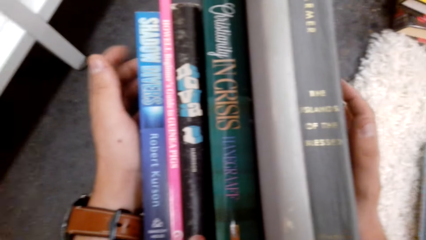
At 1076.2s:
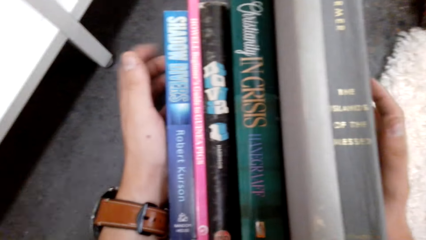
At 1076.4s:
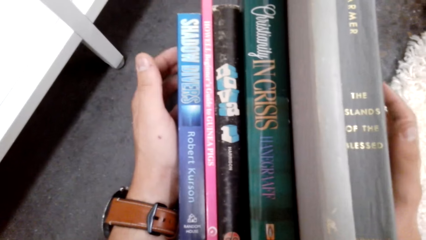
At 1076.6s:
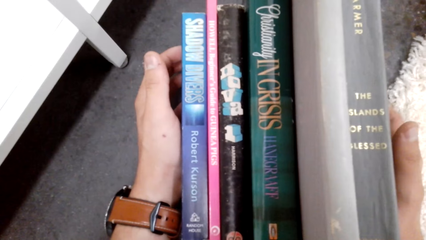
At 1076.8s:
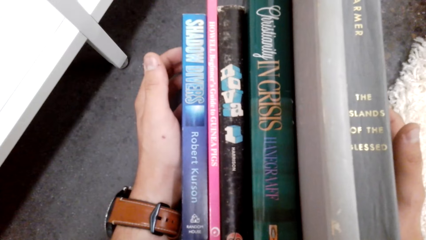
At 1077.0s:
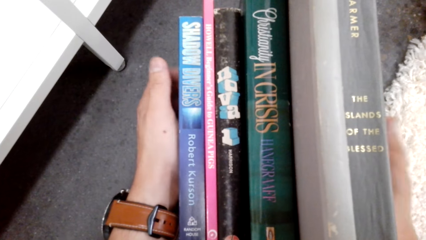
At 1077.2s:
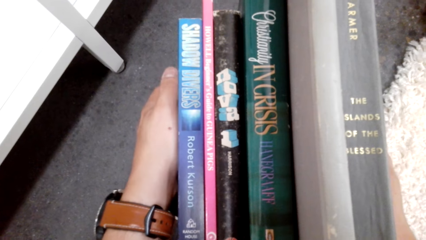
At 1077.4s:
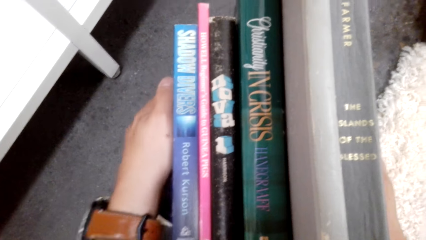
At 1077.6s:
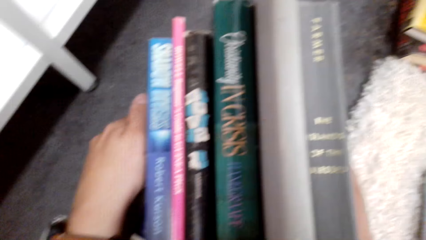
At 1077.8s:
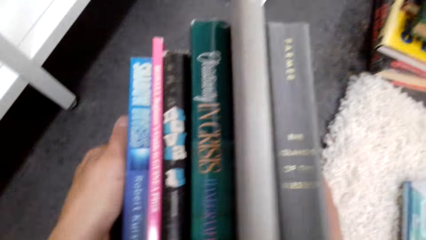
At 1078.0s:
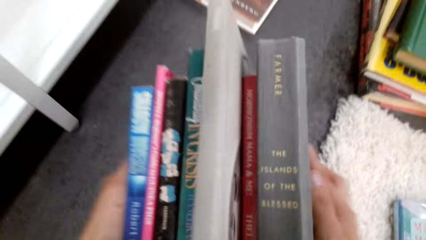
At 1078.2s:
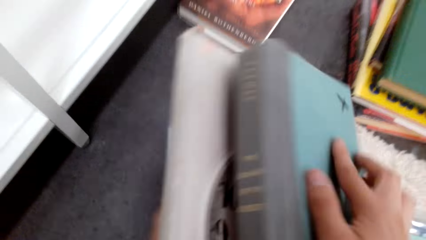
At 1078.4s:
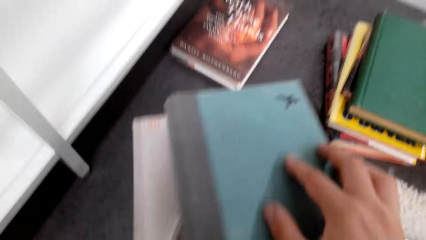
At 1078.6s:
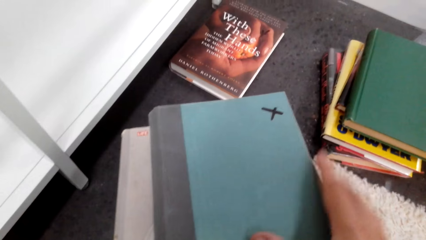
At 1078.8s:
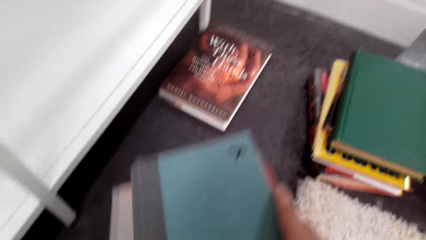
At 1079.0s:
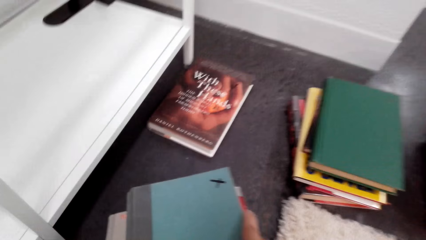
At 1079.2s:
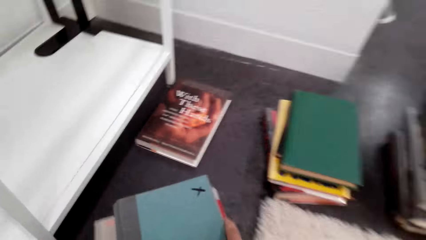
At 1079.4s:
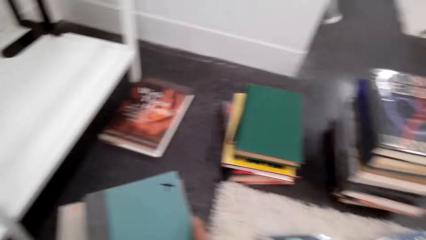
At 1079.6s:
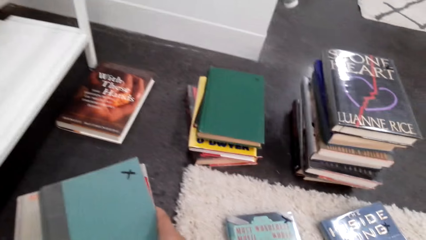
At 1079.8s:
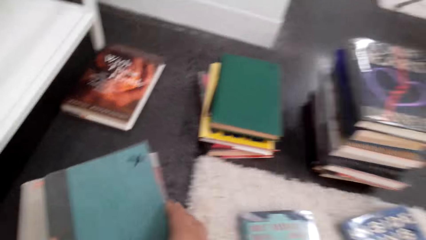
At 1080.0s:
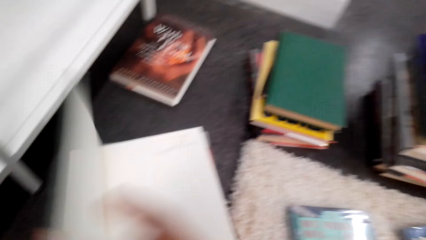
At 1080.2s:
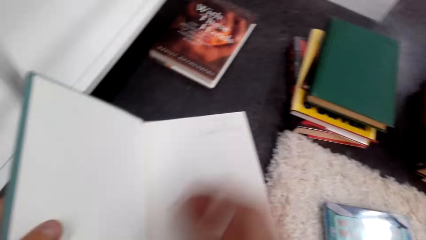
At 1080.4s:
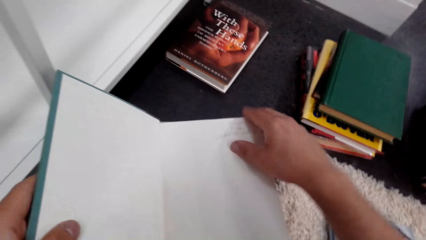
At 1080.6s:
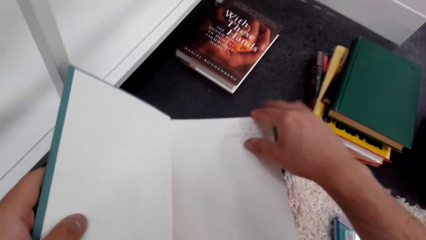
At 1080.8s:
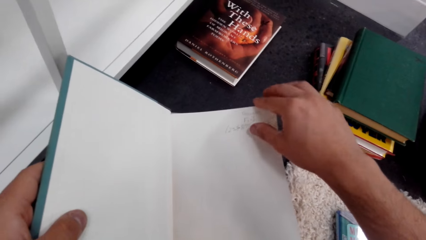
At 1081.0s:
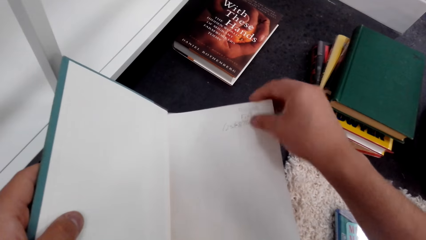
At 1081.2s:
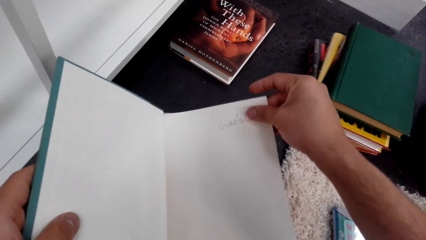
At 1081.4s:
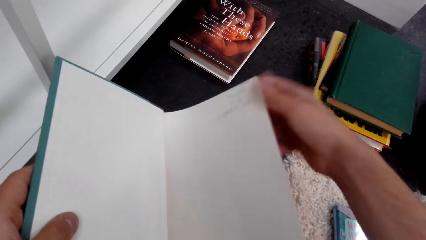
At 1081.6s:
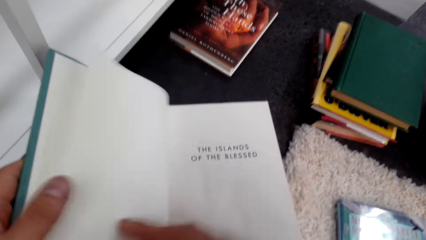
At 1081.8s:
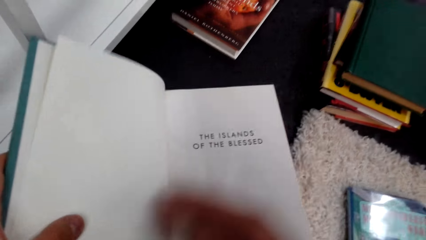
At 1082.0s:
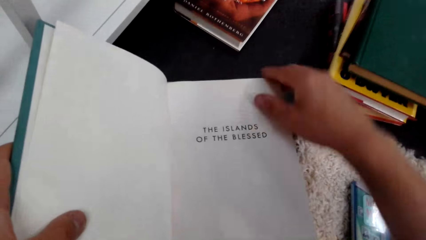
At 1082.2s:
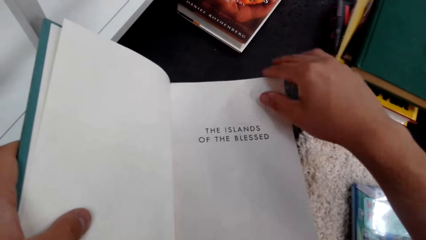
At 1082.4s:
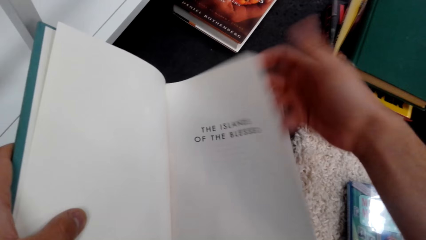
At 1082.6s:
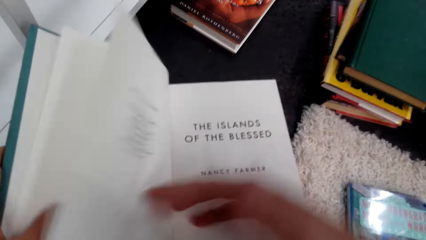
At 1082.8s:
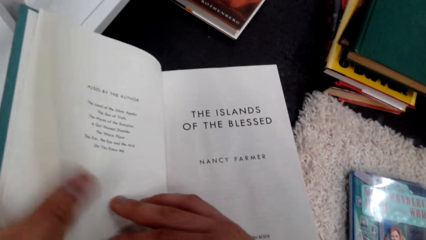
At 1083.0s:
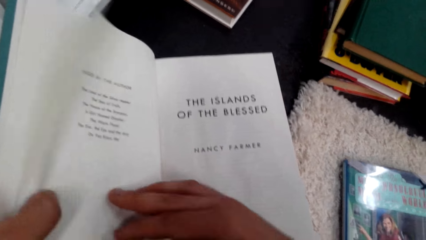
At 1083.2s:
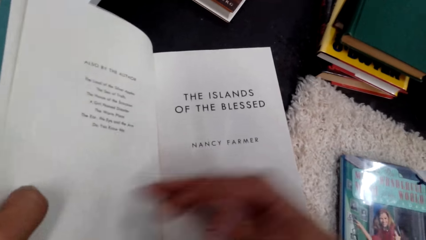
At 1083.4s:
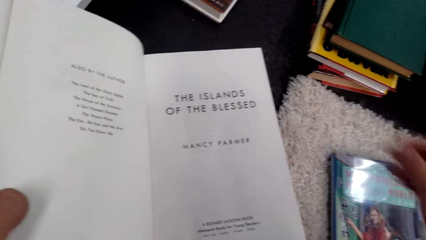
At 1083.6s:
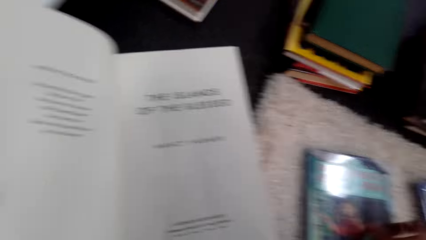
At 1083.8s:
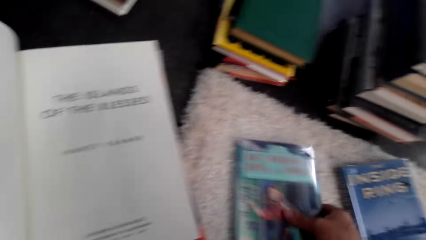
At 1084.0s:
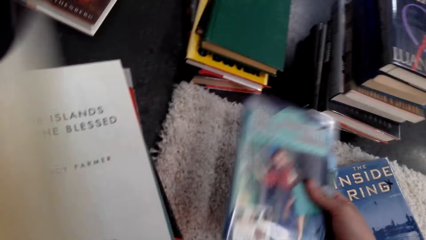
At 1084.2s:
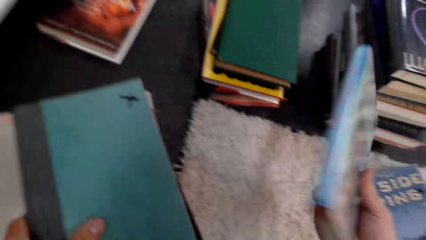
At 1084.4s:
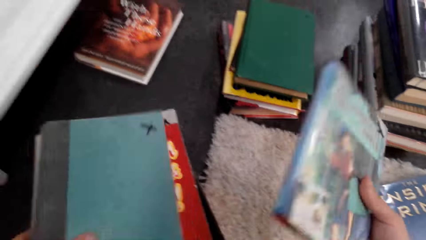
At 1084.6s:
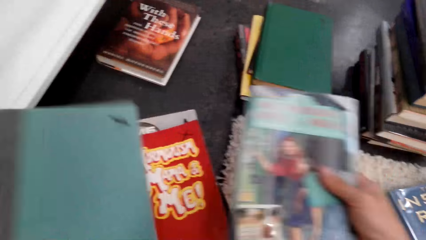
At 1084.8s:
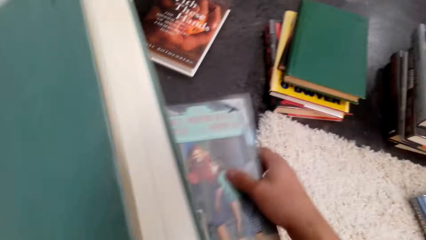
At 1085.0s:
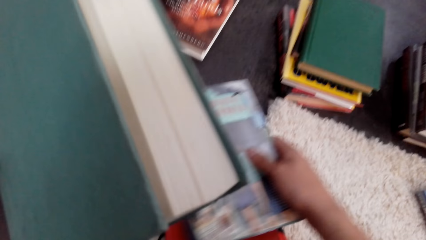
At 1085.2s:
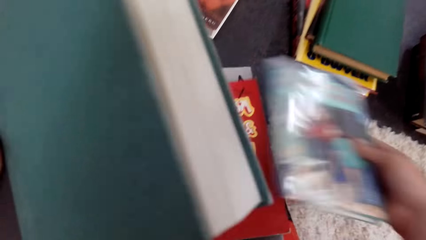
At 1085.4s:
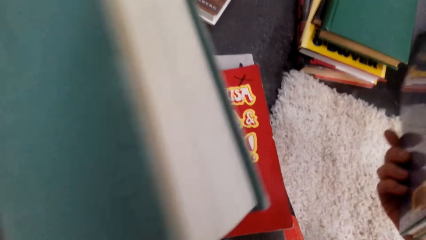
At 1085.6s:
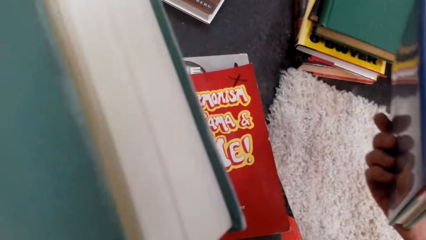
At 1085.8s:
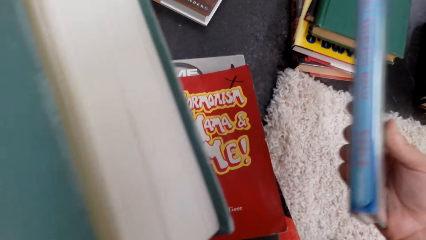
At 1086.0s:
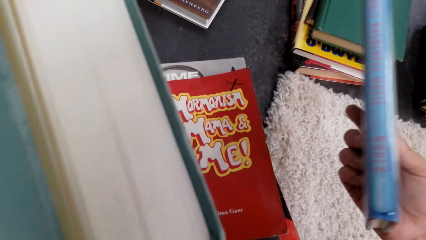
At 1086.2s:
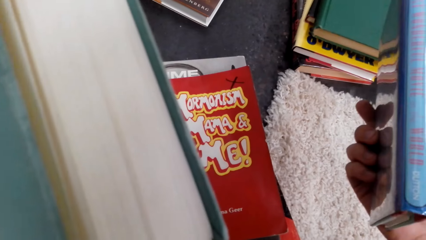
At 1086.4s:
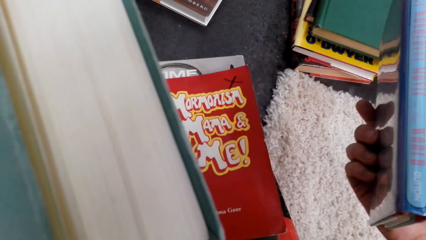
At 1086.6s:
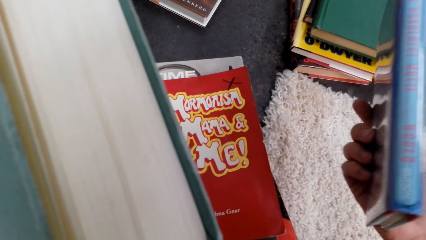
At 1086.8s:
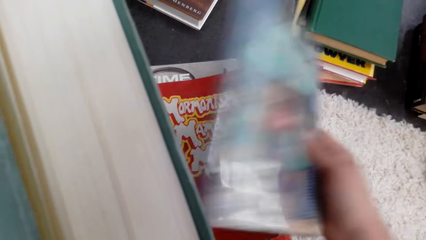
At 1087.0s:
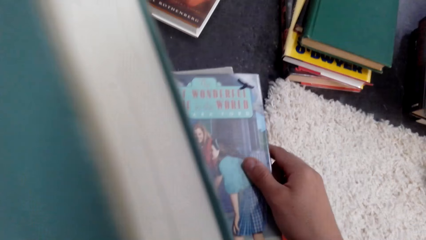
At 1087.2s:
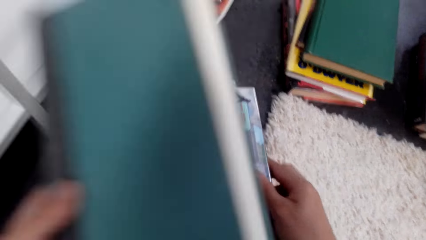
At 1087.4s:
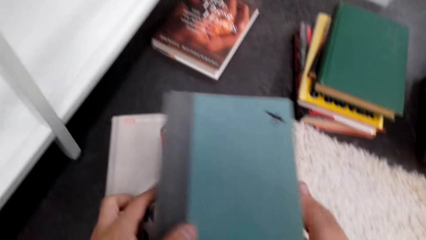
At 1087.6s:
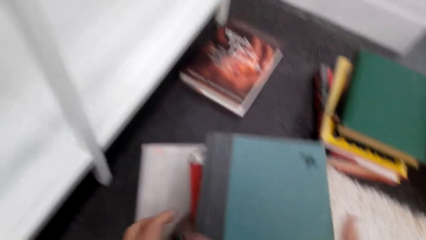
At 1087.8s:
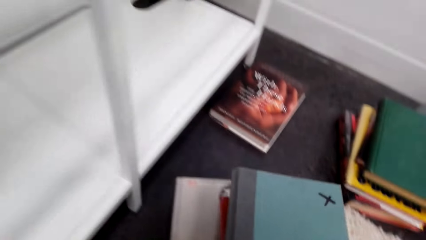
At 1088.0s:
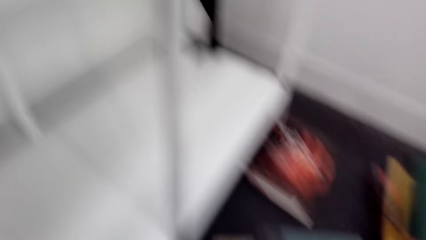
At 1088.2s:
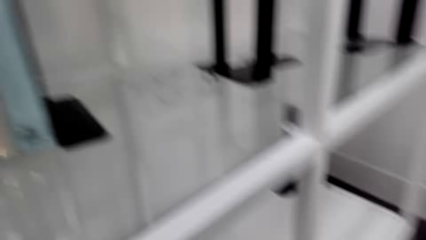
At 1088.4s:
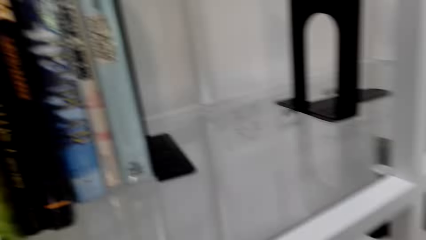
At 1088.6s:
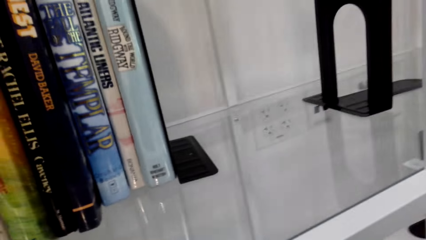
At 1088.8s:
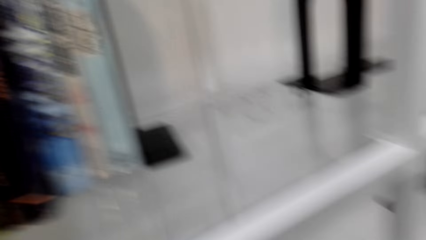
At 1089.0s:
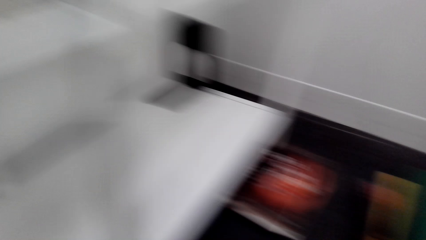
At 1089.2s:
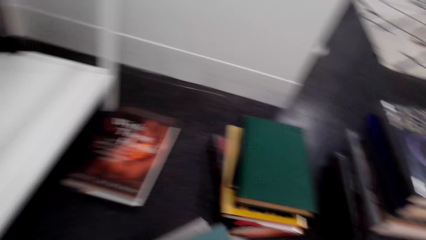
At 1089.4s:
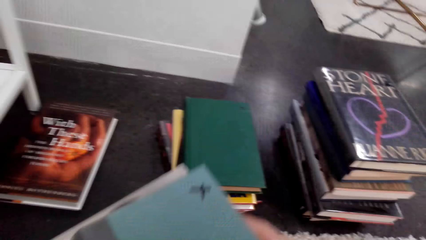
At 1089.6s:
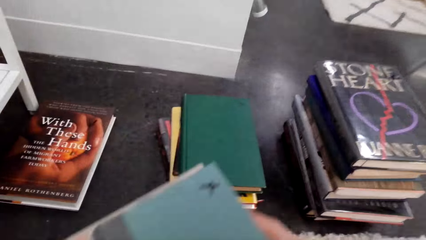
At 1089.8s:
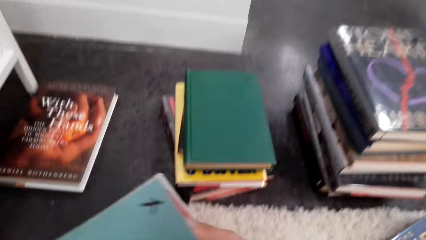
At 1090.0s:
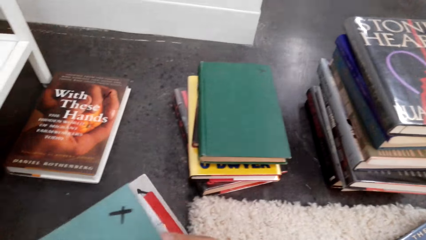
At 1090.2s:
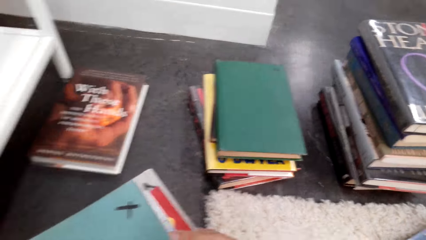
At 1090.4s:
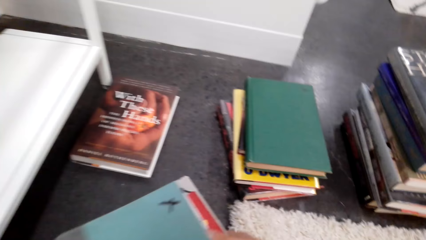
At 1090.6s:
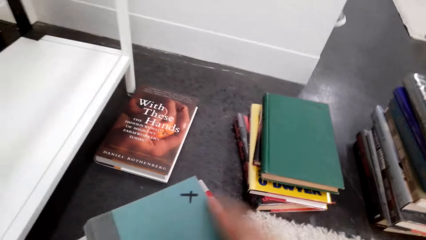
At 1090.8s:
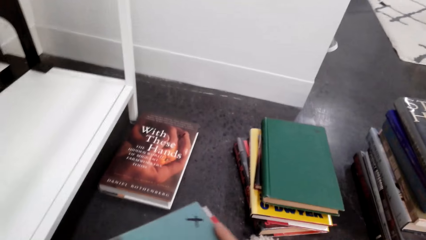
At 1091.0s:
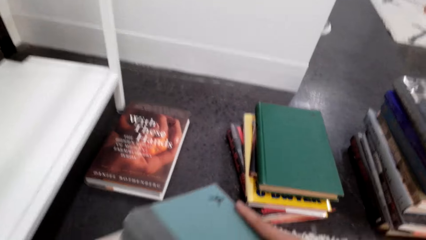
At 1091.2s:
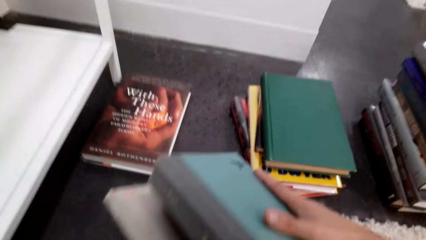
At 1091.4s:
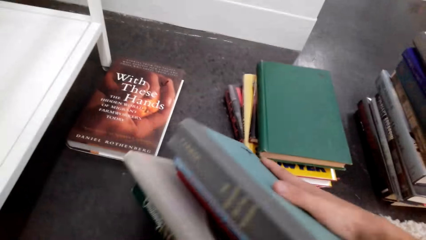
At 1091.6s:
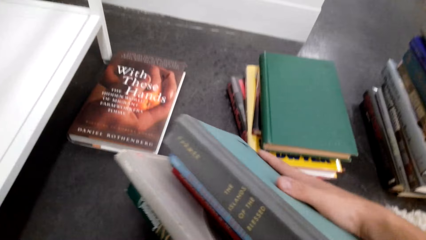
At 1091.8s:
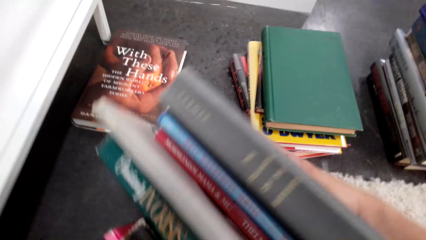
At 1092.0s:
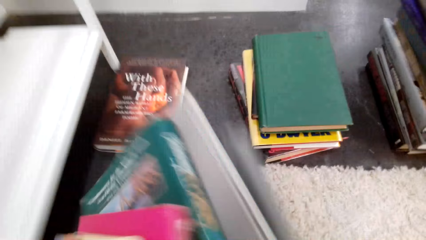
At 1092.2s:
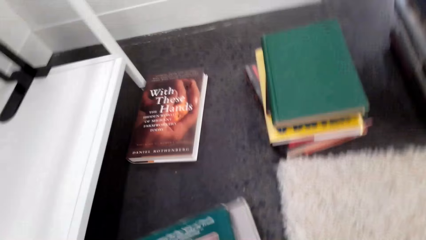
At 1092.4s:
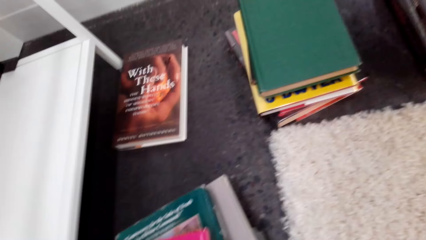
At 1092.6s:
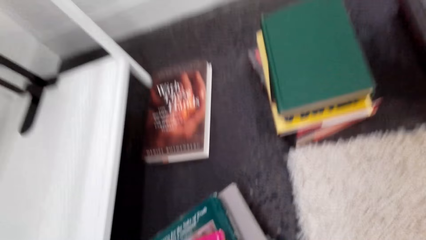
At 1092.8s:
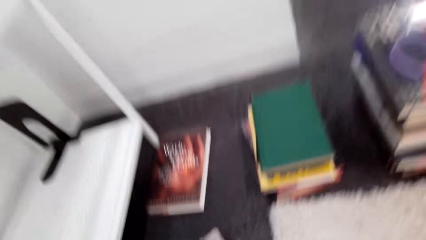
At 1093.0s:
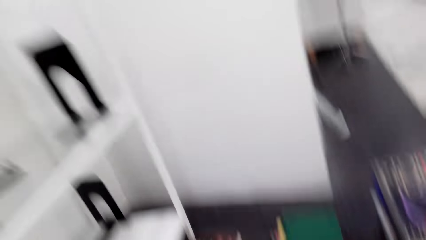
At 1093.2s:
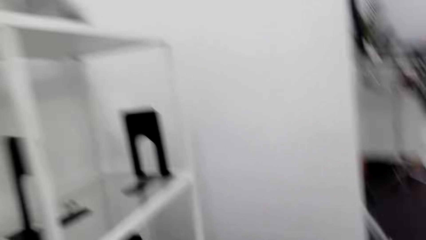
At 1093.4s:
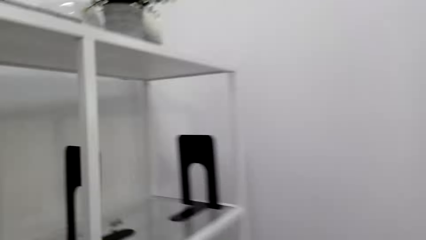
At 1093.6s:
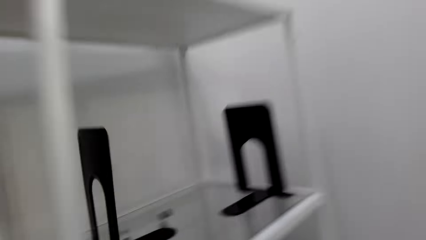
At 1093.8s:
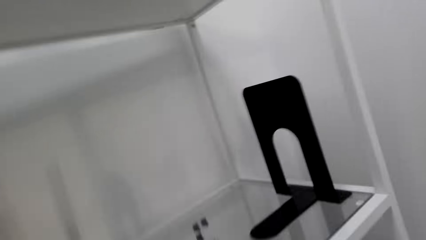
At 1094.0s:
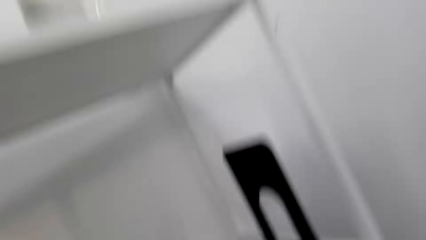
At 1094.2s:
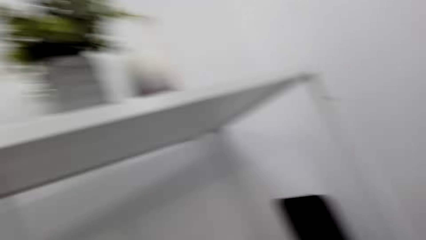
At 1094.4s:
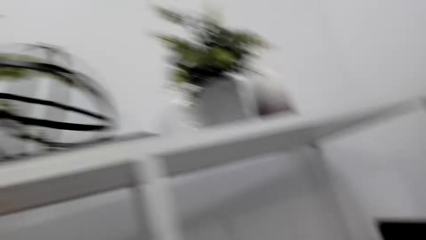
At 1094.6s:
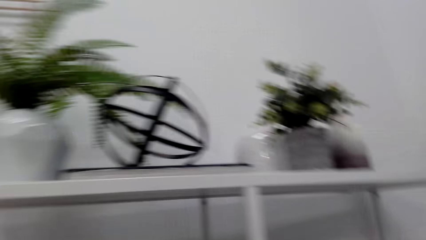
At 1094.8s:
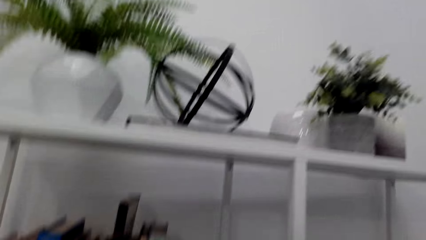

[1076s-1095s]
The camera wearer holds books. They touch the novel books. They pick books. They open the novel book. They flip a page of the book. They flip a page of the book again. They pick a book. They put the book on top of books. They put the book on top of books again. They turn the books.
